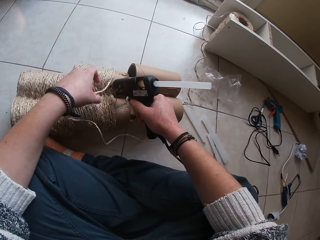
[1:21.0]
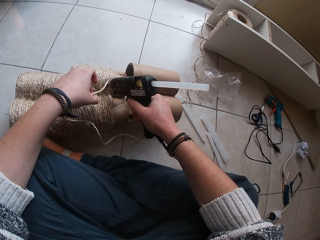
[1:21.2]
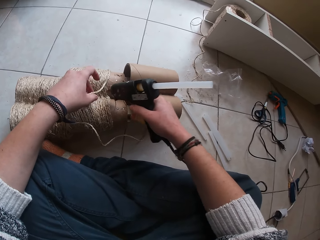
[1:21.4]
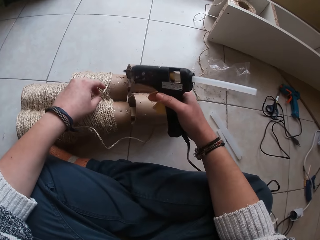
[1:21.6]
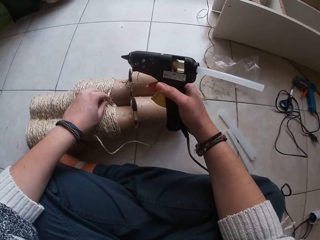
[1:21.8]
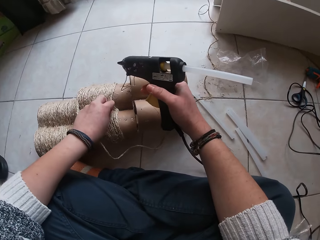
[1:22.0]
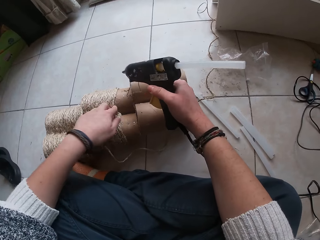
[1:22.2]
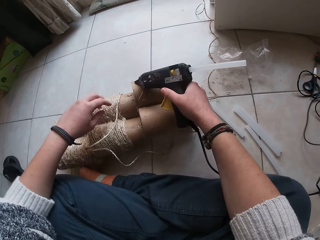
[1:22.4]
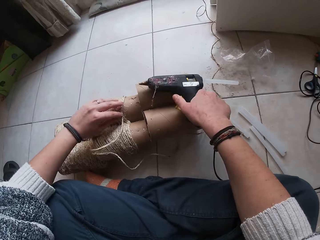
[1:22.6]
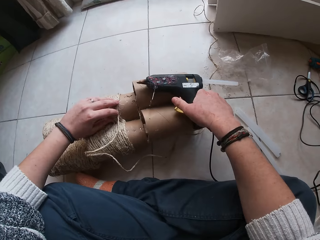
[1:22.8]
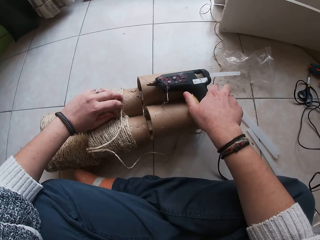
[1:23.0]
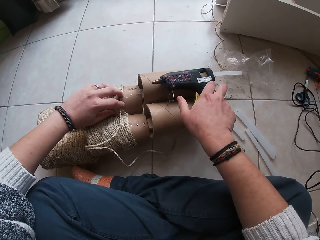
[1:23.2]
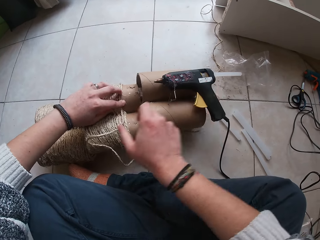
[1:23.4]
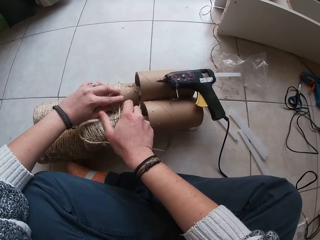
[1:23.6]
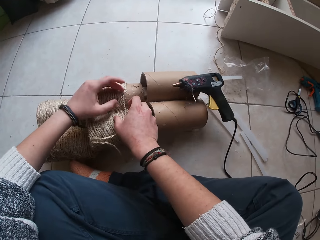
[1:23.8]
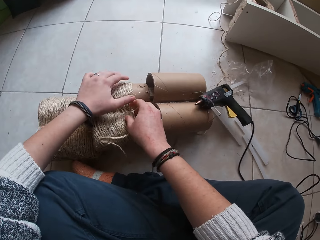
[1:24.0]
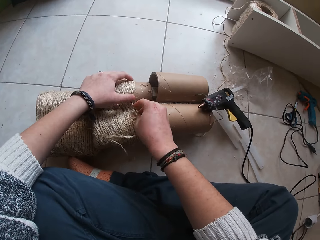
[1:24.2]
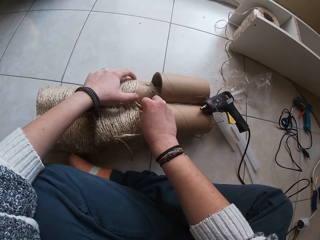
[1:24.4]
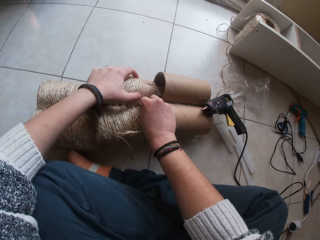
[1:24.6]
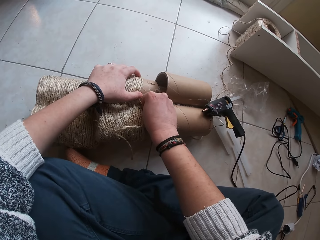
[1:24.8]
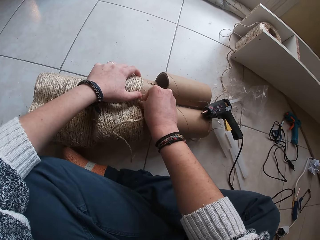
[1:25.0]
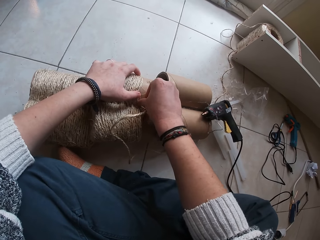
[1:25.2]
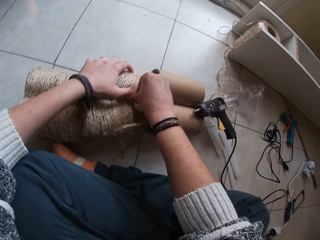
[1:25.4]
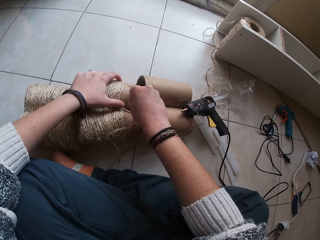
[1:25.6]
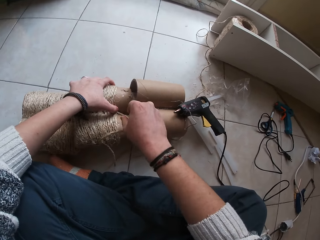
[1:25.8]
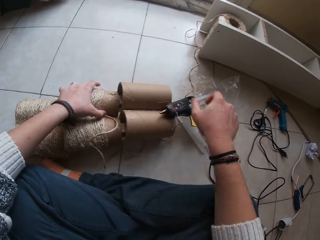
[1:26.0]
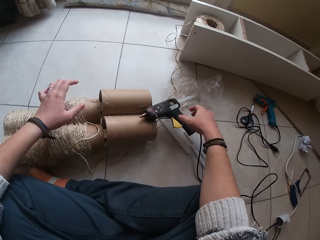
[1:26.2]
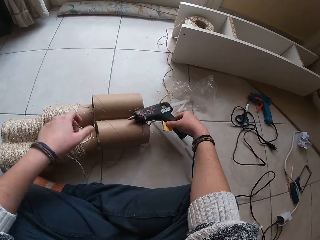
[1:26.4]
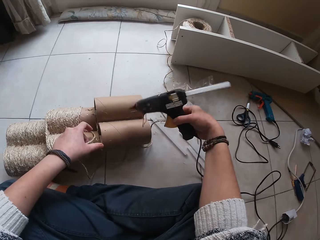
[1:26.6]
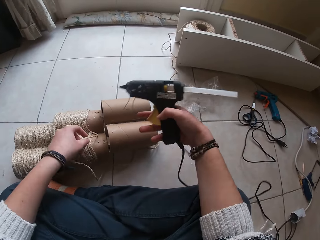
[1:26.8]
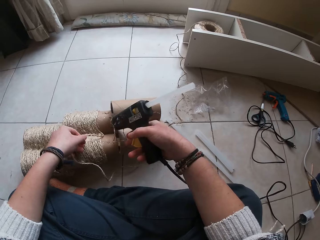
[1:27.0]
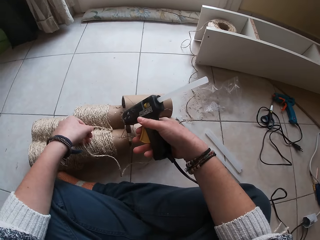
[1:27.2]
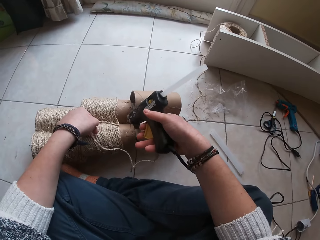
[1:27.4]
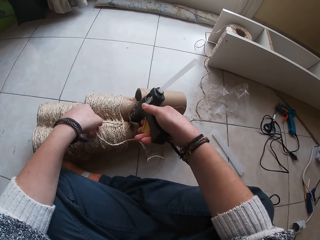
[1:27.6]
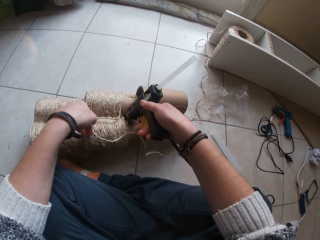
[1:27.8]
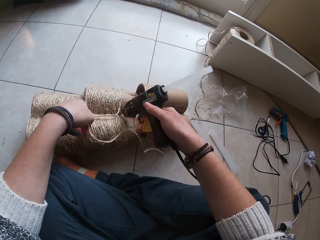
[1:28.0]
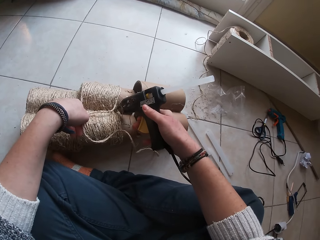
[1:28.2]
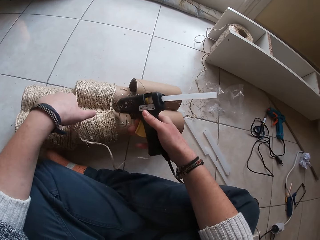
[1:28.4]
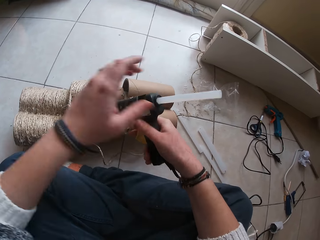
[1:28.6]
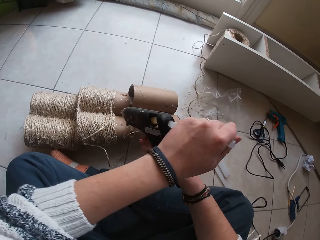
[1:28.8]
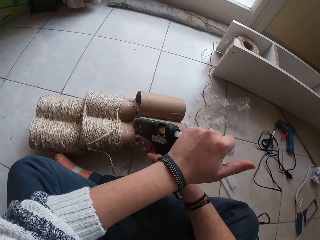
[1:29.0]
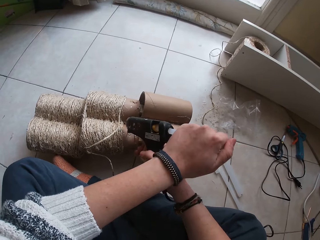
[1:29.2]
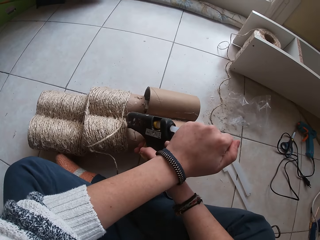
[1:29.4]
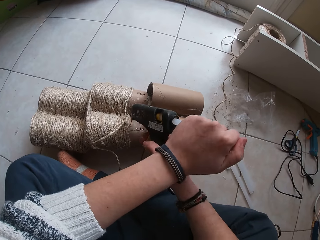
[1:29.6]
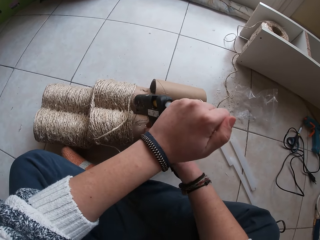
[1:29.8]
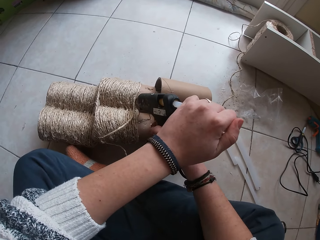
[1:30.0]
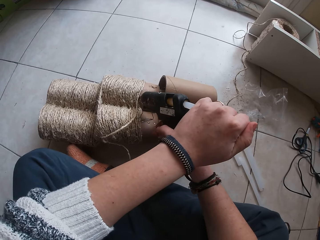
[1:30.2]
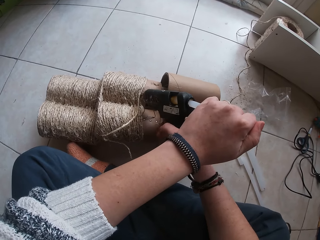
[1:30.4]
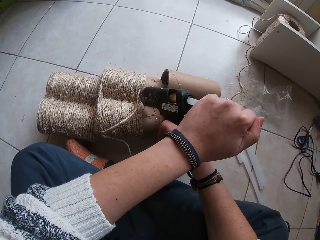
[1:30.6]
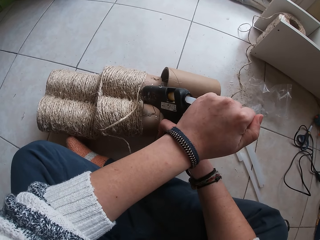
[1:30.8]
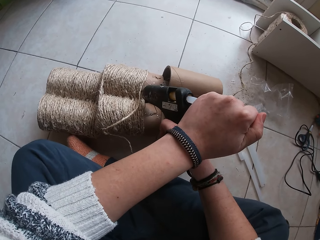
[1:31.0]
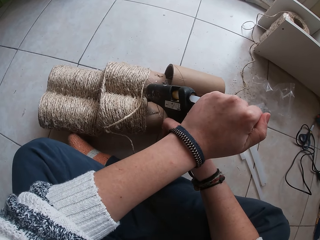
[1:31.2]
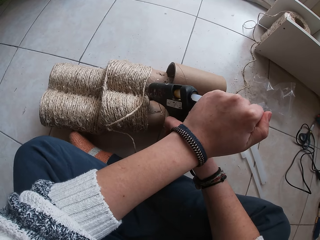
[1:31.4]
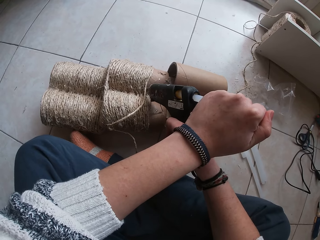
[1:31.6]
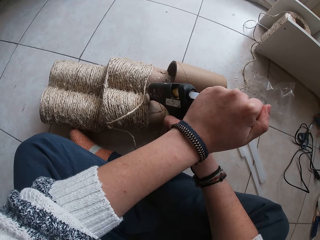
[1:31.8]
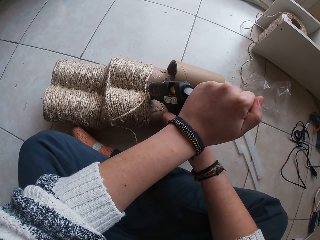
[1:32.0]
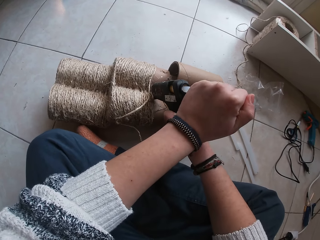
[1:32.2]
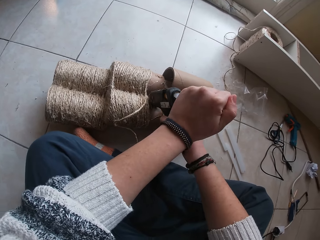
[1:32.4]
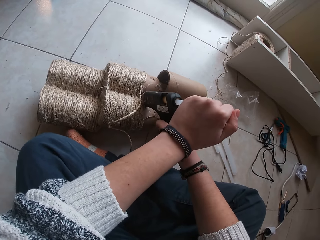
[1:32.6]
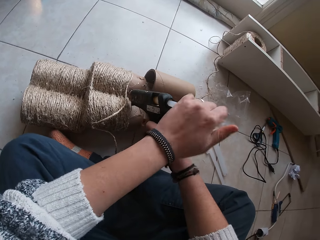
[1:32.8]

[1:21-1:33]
The camera wearer drops the wood gum gun on top of the cardboard tube with her right hand. She places the twine rope over the wood gum gun on the cardboard tube with her left hand. She picks the wood gum gun from the cardboard tube with her right hand. She applies gum from the wood gum on the cardboard tube with her right hand. She holds the straw at the bottom of the wood gum gun with her left hand.

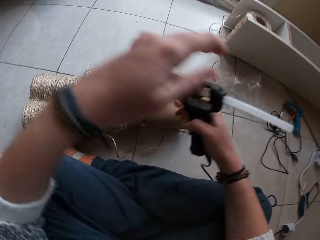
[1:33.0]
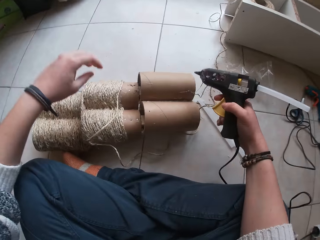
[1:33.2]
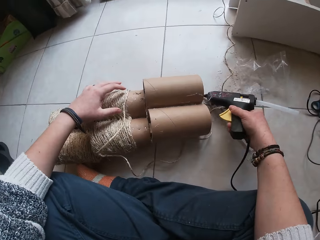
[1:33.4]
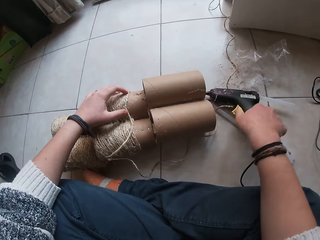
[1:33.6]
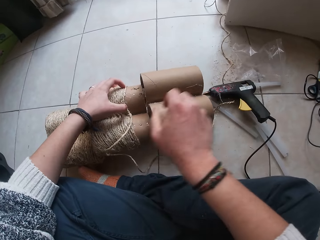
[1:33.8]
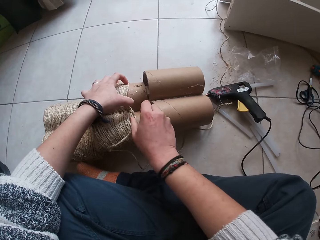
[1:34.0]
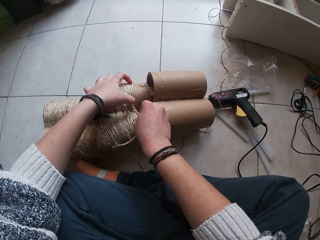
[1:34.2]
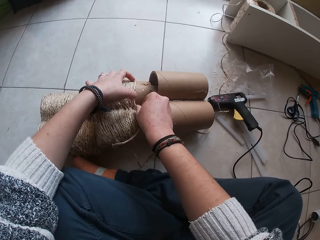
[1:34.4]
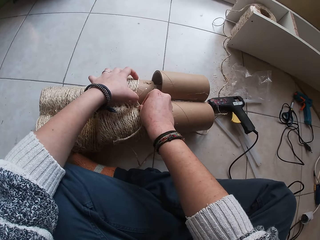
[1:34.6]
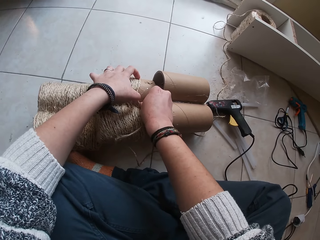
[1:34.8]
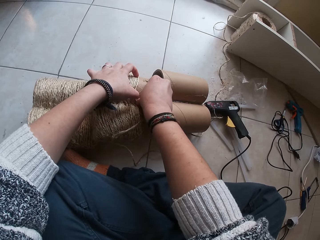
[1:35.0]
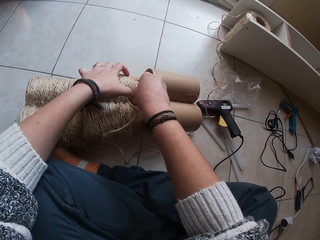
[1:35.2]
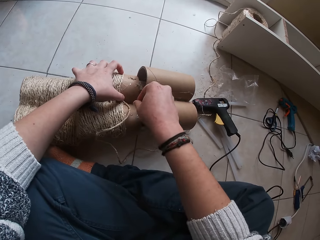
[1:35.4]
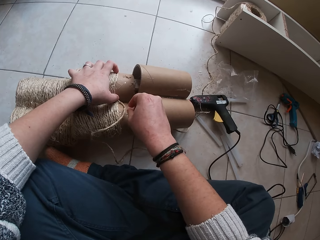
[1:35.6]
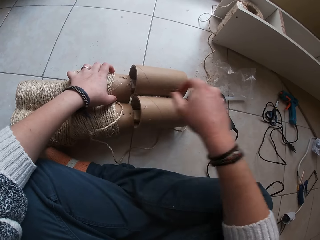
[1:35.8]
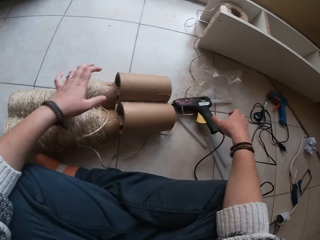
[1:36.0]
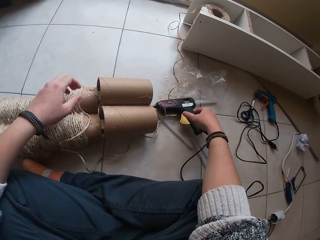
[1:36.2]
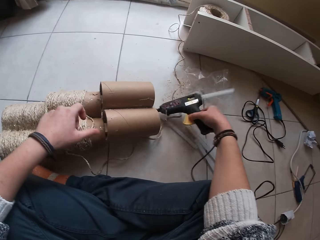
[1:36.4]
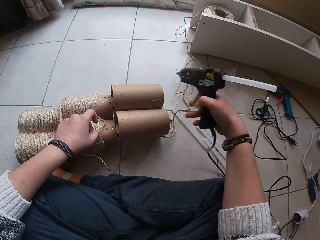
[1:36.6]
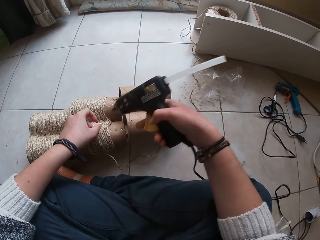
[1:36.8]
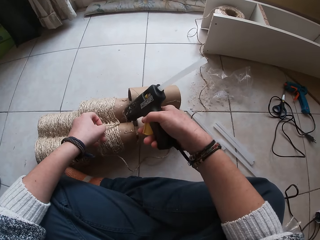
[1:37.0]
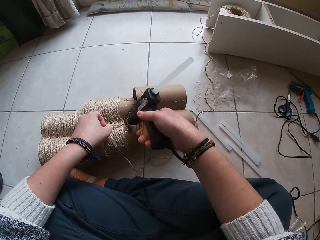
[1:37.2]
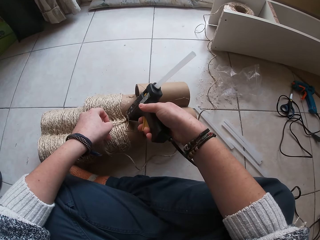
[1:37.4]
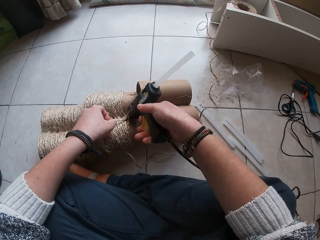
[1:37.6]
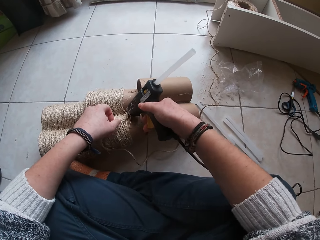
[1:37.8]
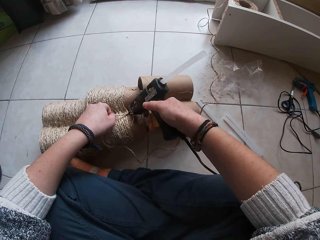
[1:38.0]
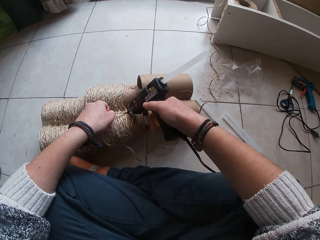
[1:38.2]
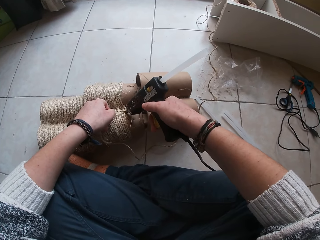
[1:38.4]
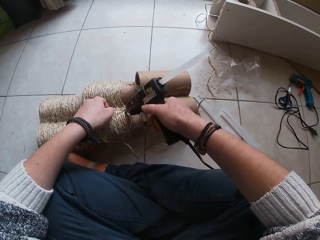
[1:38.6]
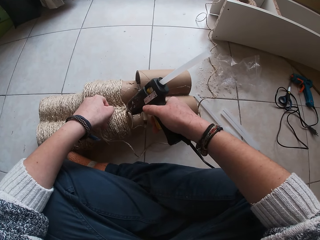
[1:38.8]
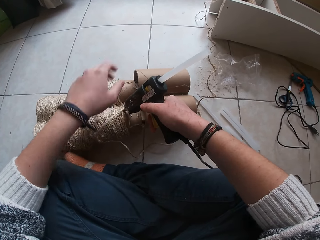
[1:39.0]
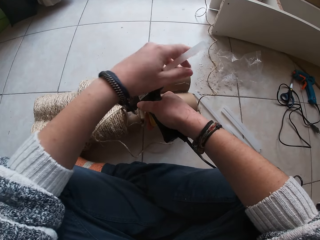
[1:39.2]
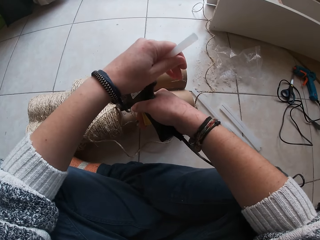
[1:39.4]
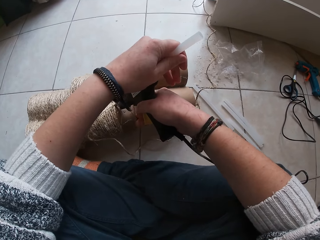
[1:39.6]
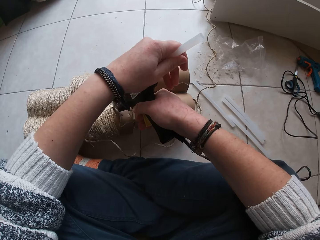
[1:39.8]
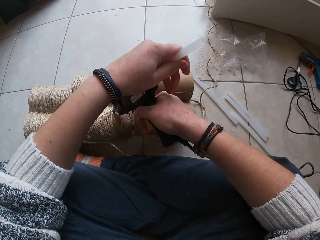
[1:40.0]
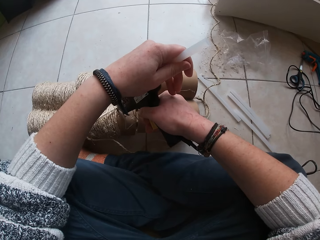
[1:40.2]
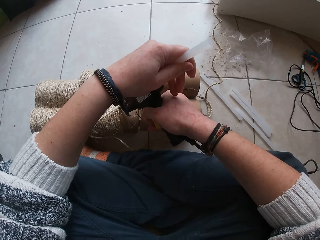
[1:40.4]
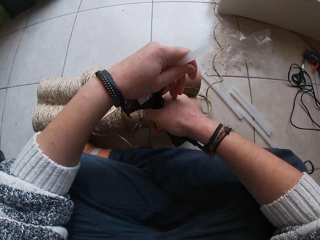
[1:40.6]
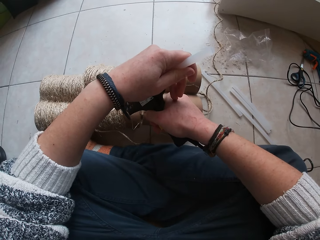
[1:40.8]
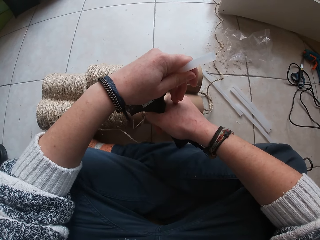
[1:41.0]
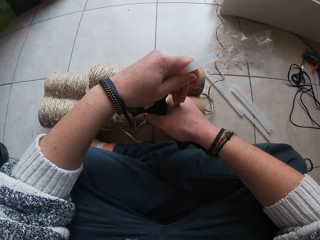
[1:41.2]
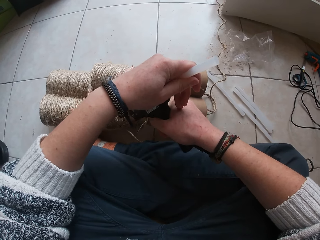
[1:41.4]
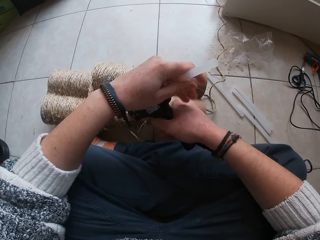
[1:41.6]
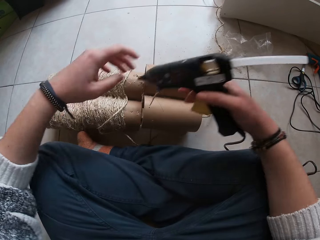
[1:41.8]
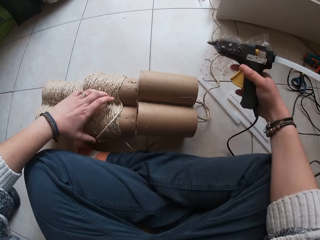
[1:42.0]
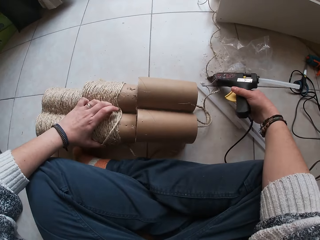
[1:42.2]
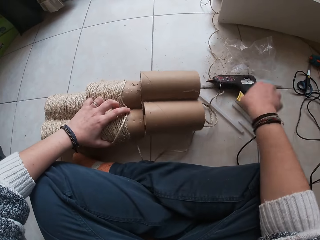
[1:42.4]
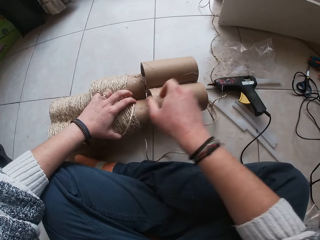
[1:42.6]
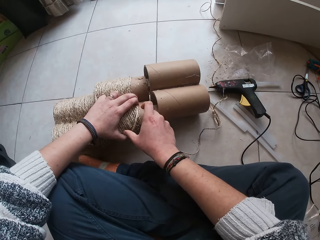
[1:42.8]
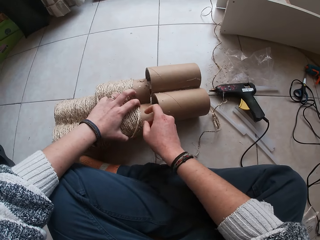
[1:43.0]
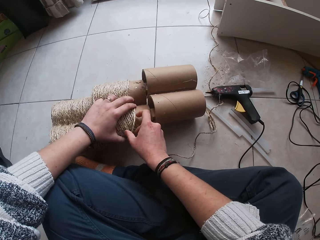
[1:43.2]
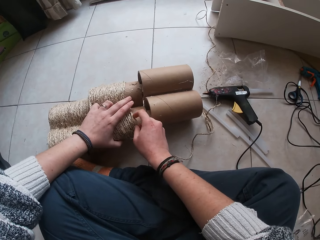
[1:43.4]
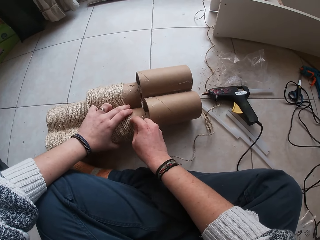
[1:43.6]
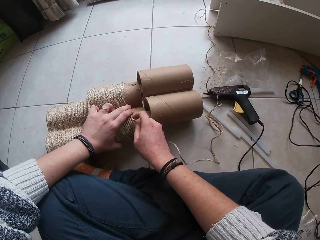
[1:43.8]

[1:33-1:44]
The camera wearer drops the wood gum gun on the floor with her right hand. She places the twine rope over the wood gum gun on the cardboard tube with her hands. She picks the wood gum gun from the floor with her right hand. She applies gum from the wood gum gun on the cardboard tube with her right hand. She holds the straw at the bottom of the wood gum gun with her left hand. She drops the wood gum gun on the floor with her right hand.
